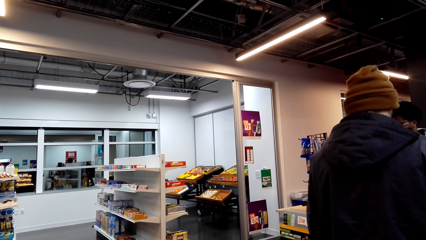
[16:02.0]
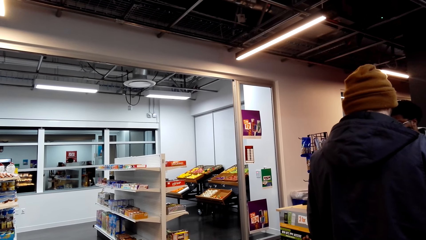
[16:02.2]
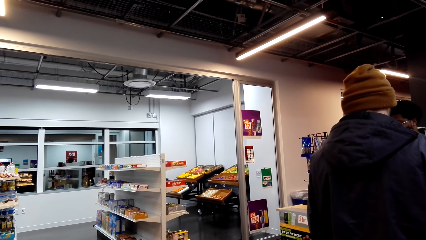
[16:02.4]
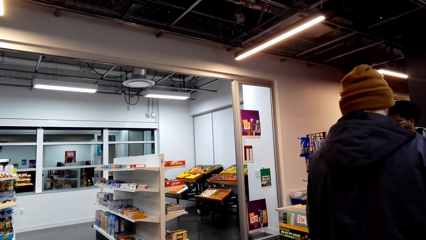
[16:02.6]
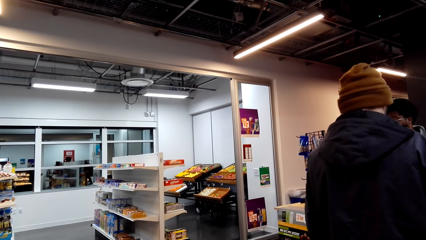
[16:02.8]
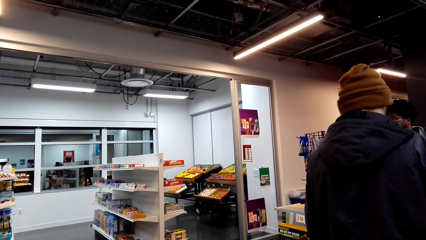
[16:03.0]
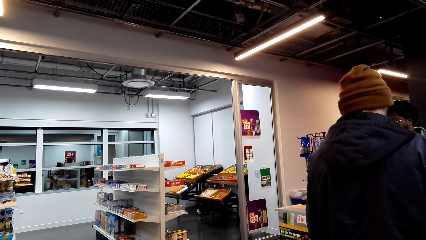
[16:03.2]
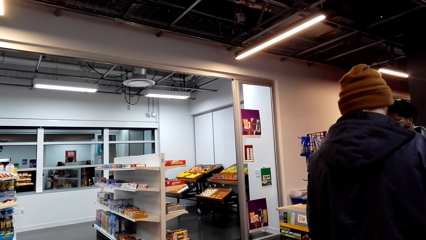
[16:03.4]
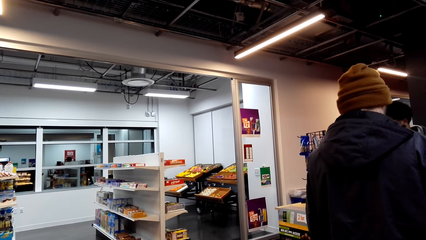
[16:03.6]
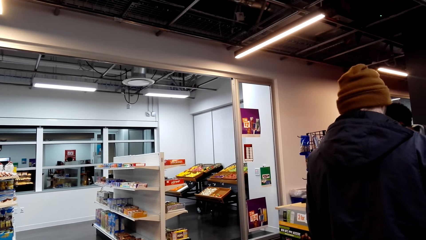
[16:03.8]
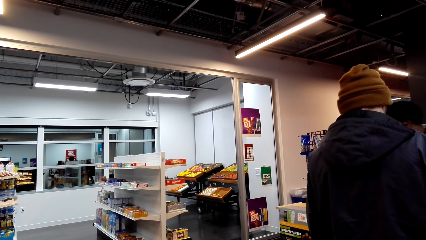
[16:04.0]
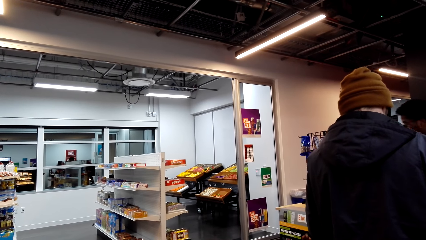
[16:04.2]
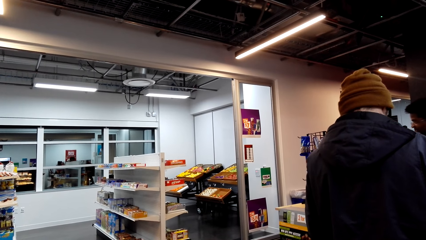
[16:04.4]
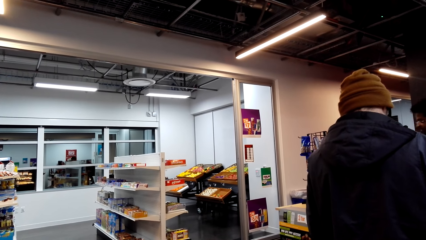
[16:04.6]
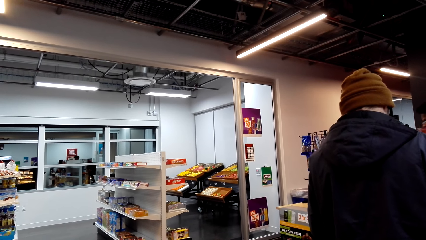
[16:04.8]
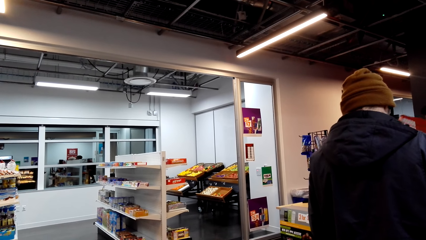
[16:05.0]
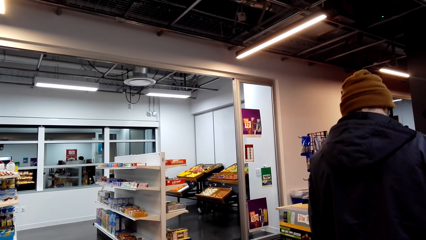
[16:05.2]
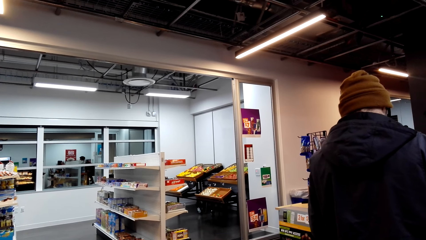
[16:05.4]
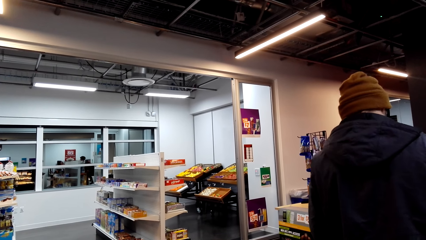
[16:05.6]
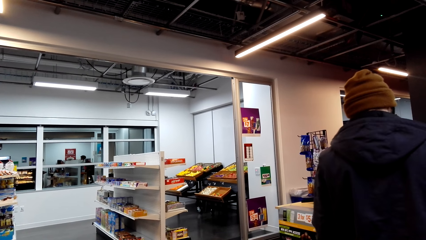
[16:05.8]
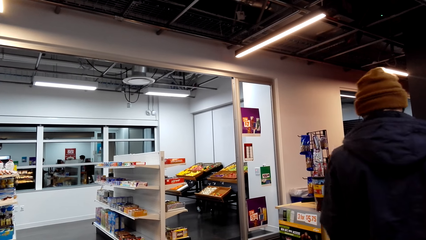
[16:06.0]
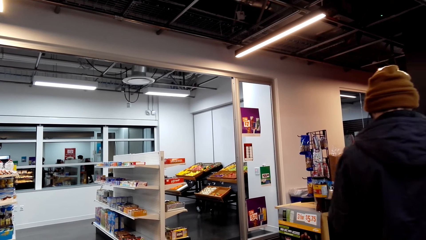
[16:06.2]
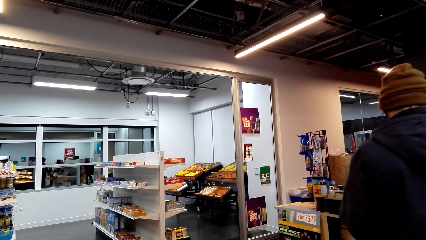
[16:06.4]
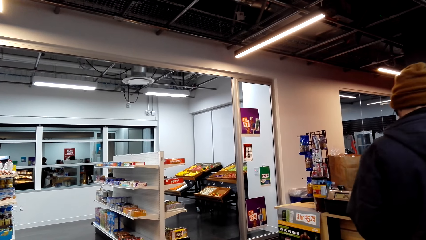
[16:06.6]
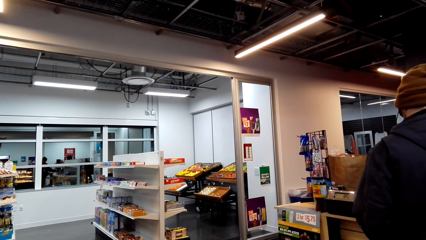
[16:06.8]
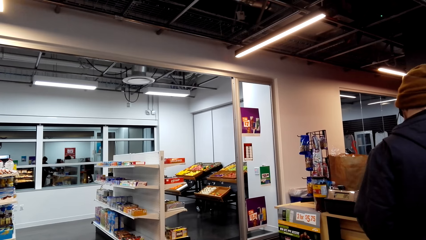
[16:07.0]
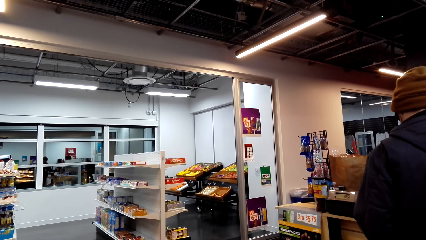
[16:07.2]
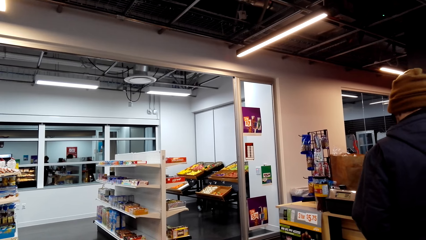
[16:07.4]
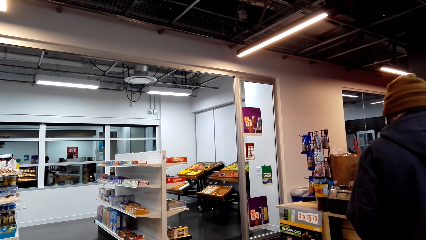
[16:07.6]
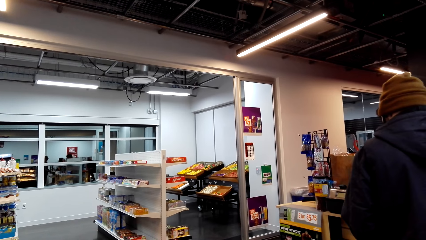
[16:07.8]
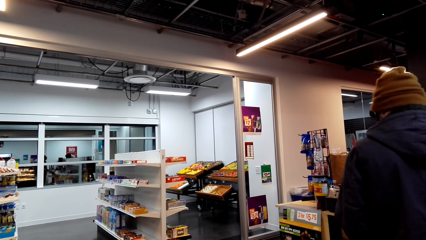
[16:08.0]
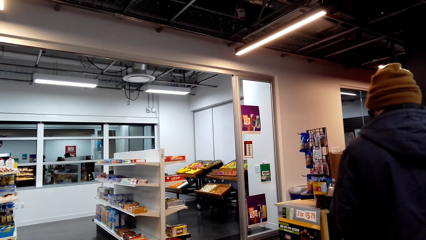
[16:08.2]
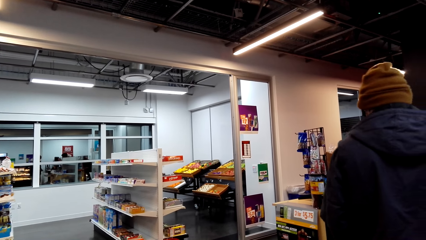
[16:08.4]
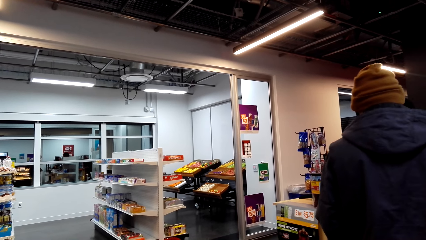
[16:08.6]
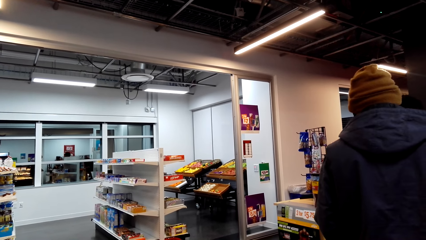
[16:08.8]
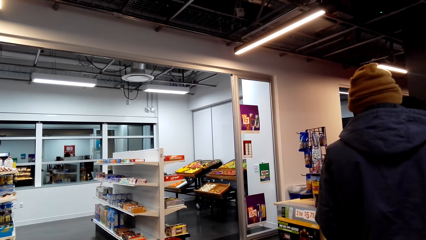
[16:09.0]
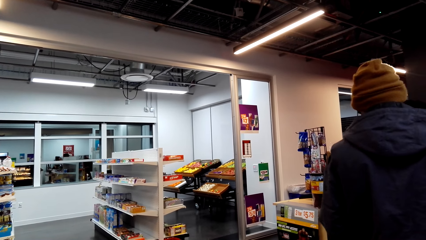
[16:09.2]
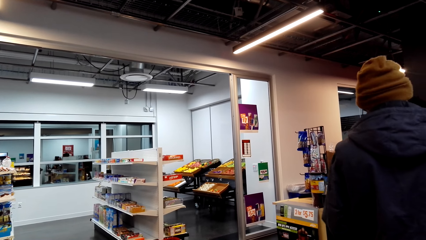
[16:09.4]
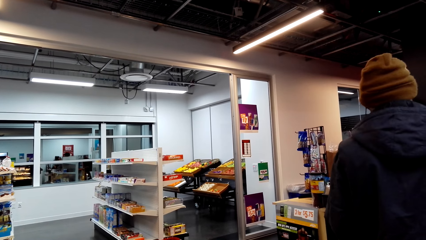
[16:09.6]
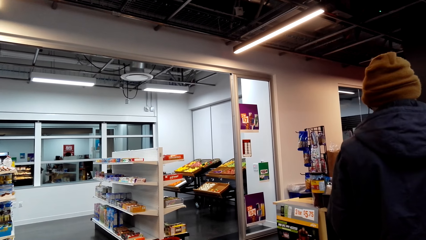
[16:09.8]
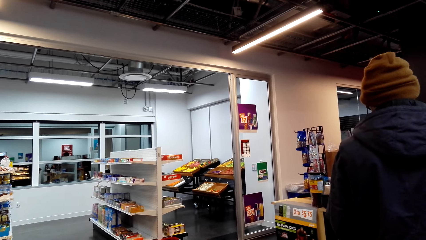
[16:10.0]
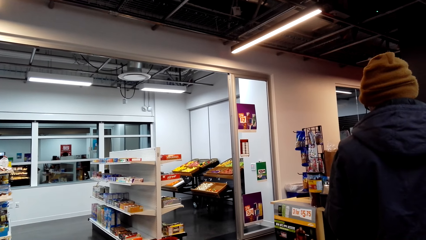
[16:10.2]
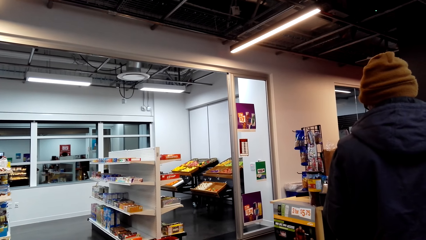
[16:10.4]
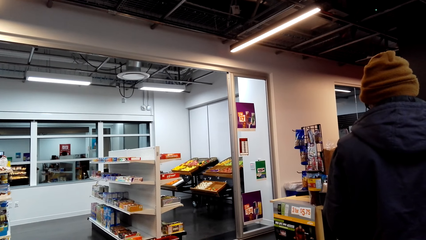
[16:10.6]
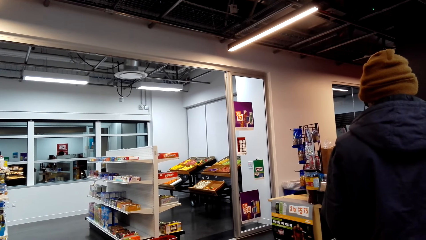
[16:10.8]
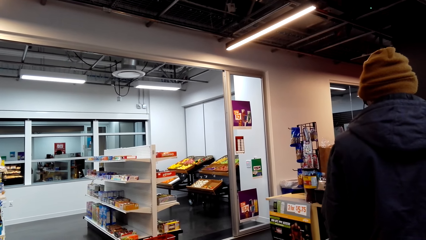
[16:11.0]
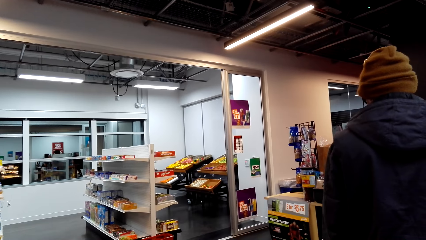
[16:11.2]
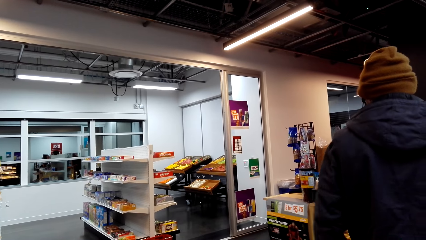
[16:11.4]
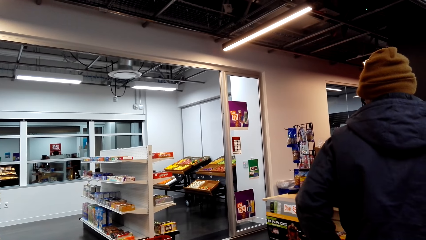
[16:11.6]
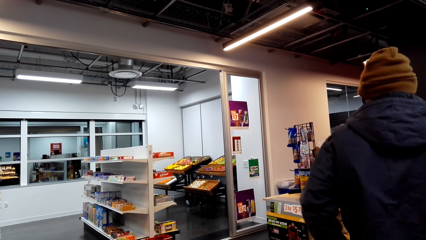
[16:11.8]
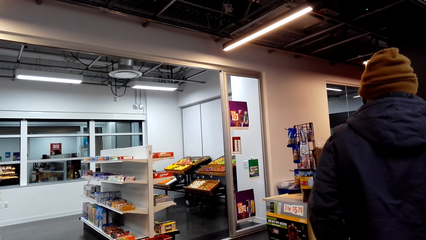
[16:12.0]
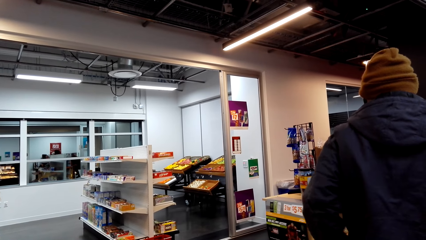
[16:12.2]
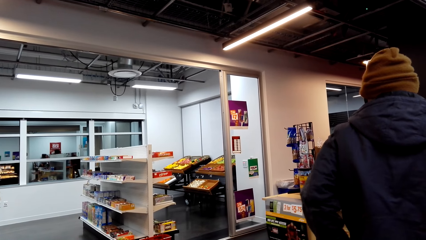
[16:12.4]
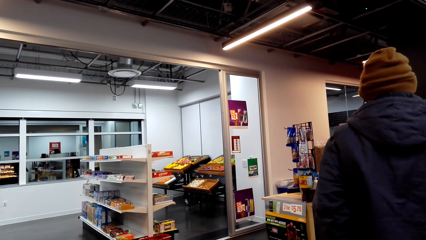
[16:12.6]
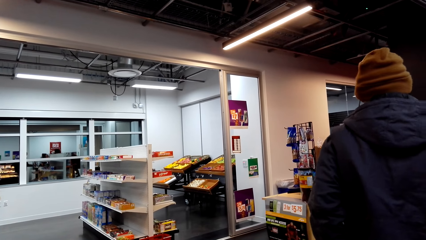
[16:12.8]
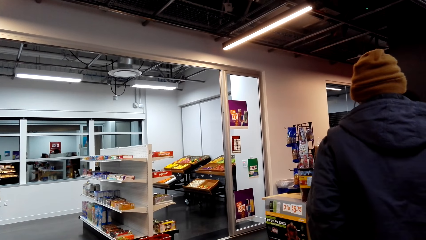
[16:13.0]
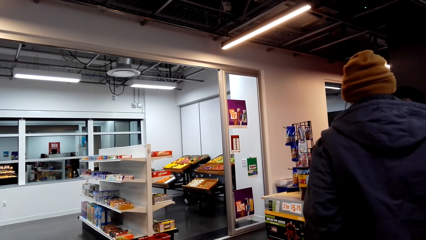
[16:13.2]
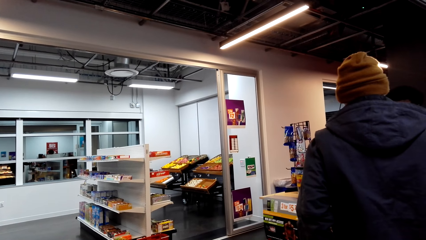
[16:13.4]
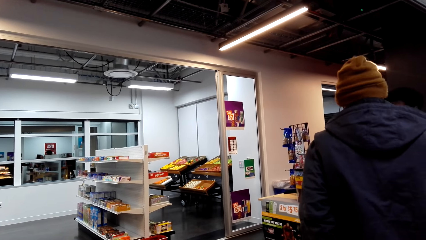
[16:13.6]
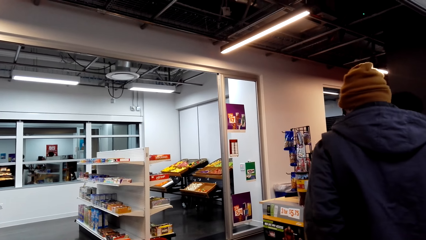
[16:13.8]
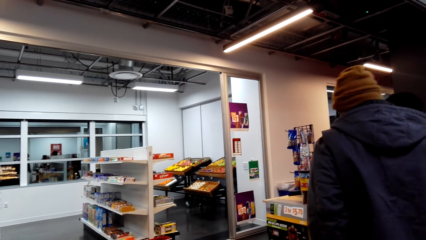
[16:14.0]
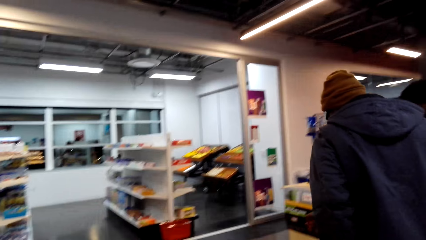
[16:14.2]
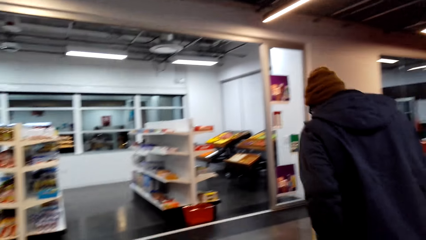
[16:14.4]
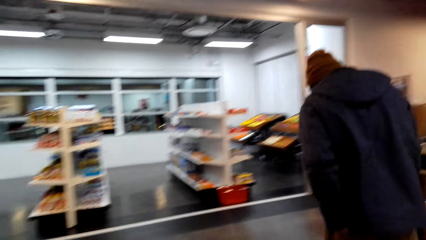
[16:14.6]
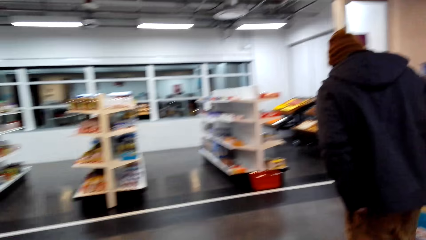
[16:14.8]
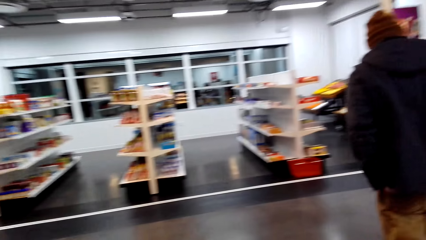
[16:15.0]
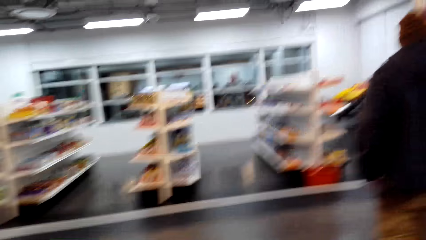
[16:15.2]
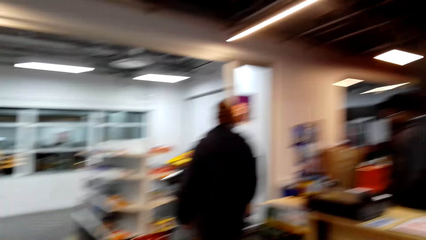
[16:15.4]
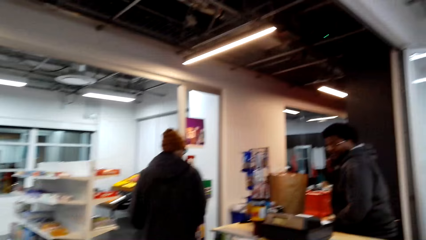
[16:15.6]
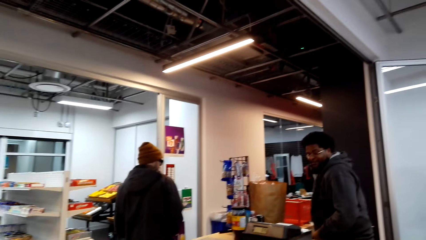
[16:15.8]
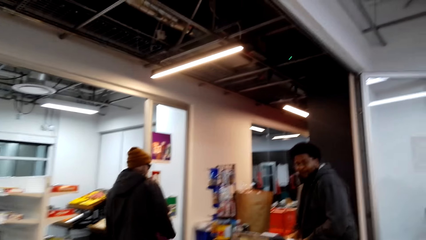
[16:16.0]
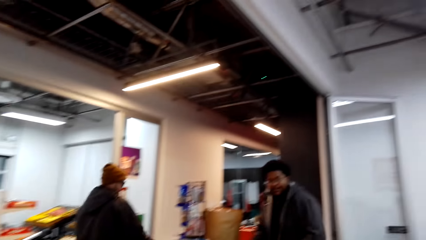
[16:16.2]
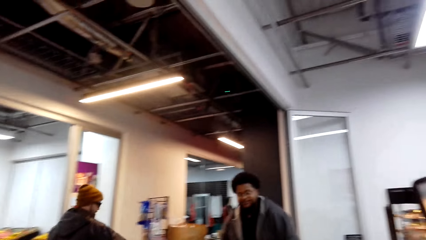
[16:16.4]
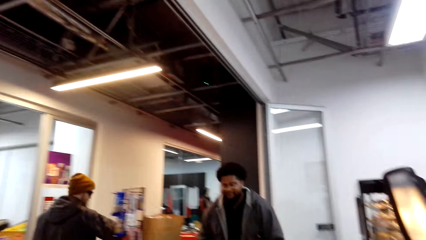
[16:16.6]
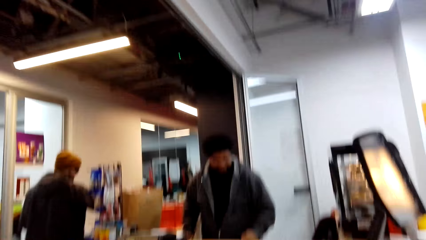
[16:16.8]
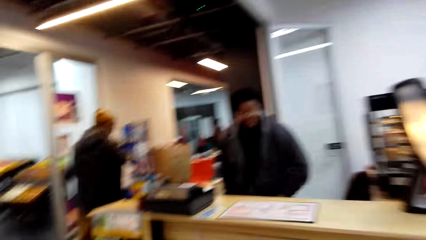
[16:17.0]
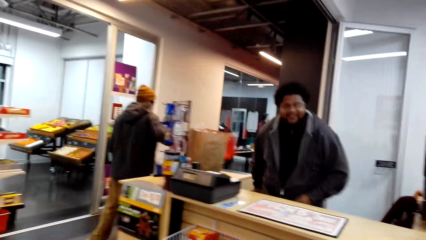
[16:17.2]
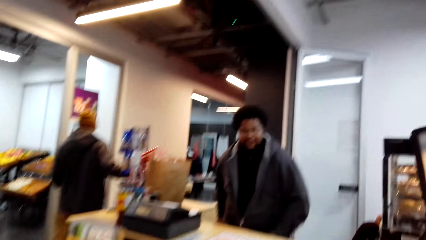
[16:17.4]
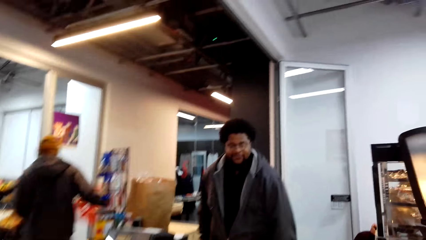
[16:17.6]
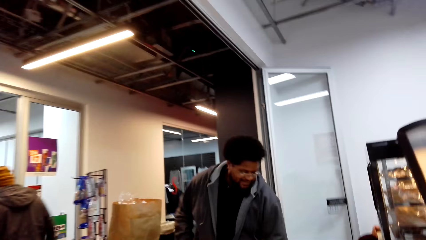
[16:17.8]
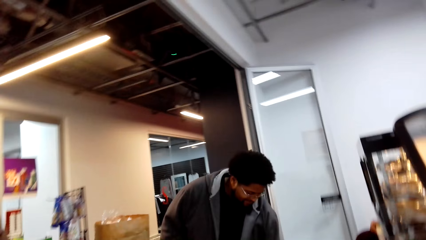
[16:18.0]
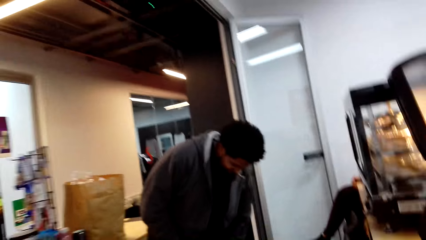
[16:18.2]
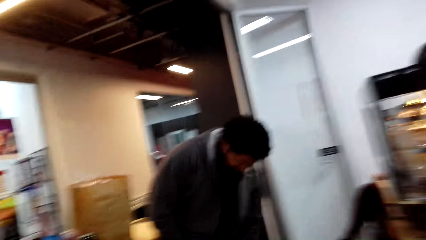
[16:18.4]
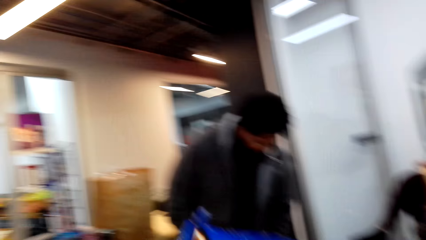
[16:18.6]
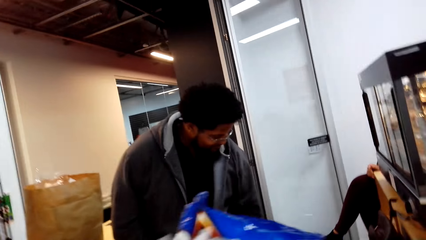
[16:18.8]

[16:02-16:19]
A man walks away.
